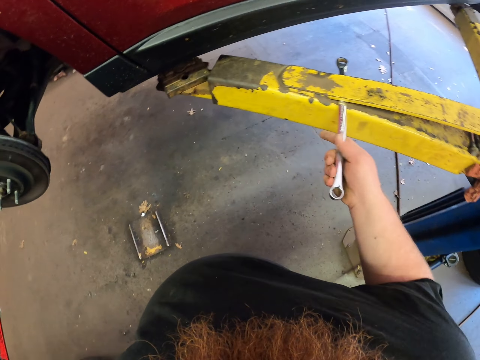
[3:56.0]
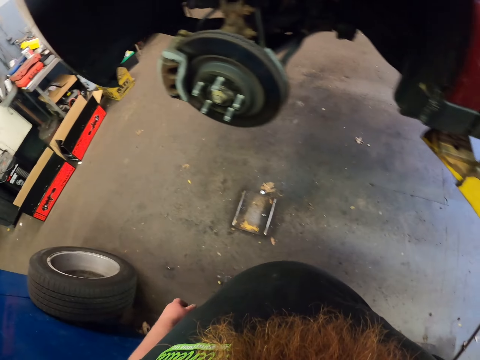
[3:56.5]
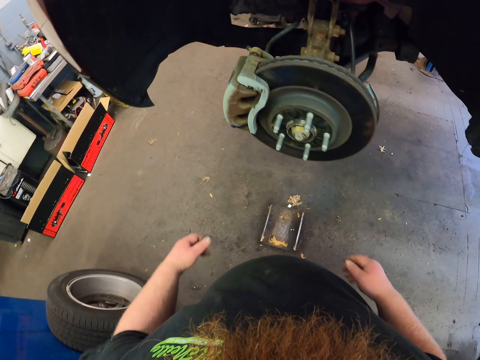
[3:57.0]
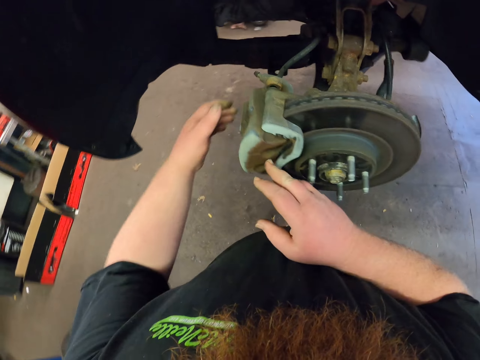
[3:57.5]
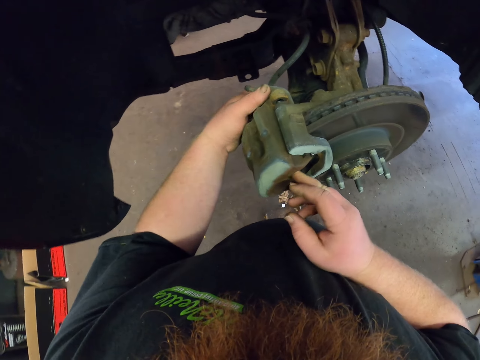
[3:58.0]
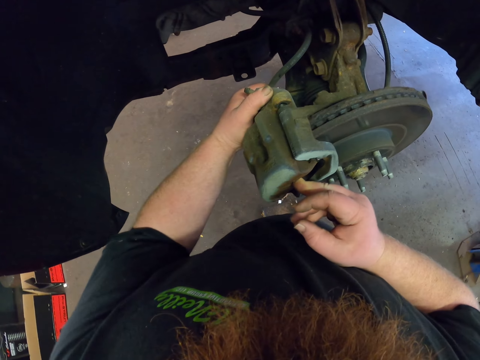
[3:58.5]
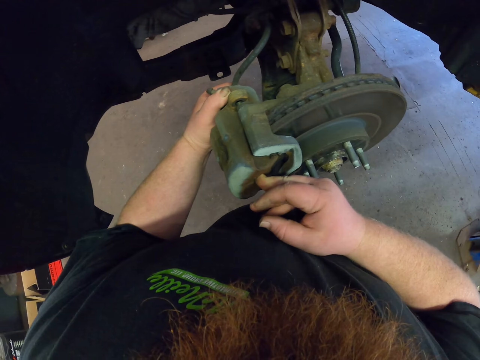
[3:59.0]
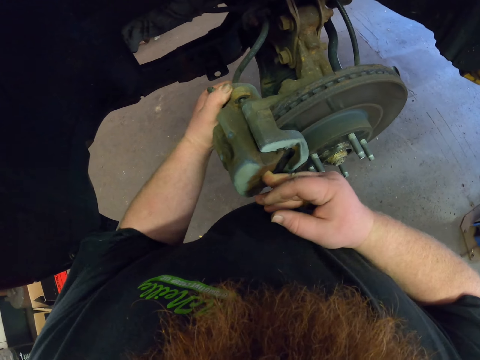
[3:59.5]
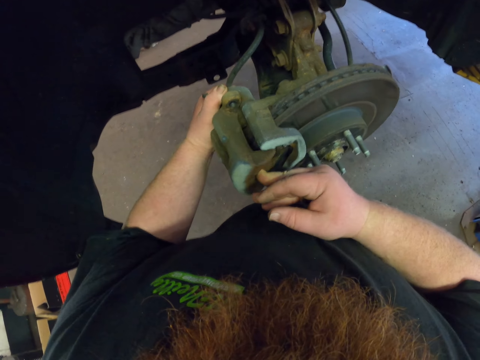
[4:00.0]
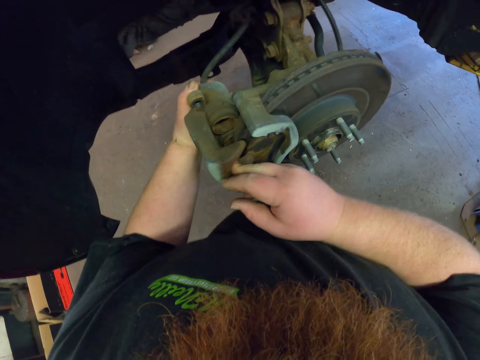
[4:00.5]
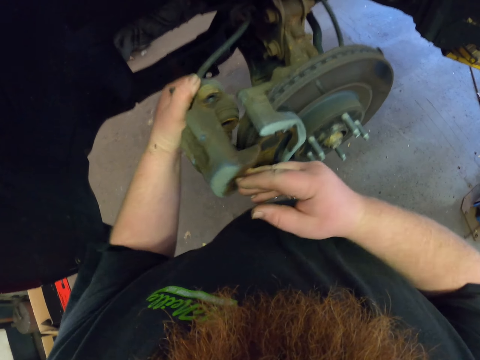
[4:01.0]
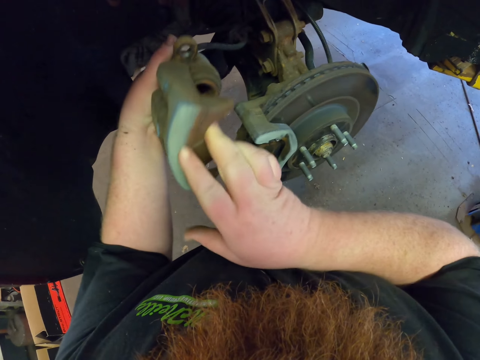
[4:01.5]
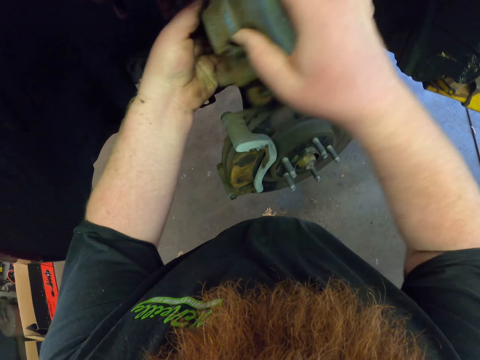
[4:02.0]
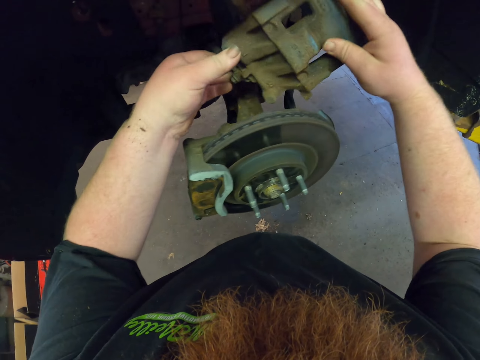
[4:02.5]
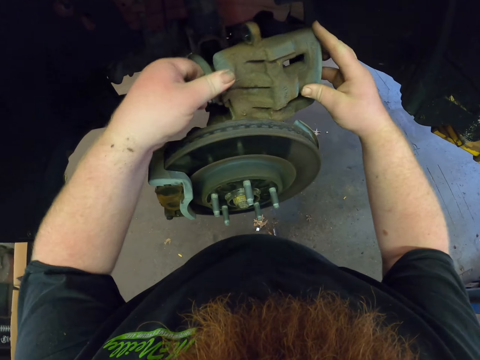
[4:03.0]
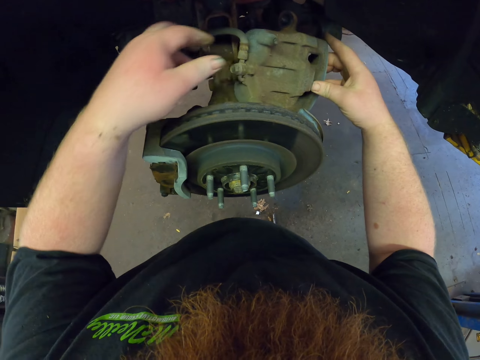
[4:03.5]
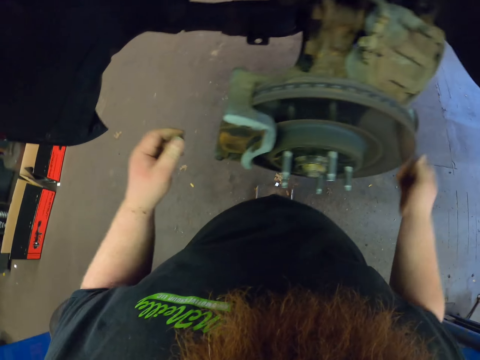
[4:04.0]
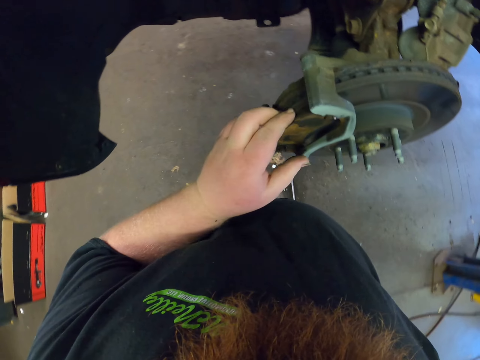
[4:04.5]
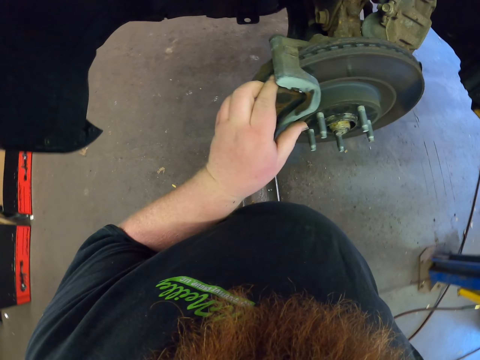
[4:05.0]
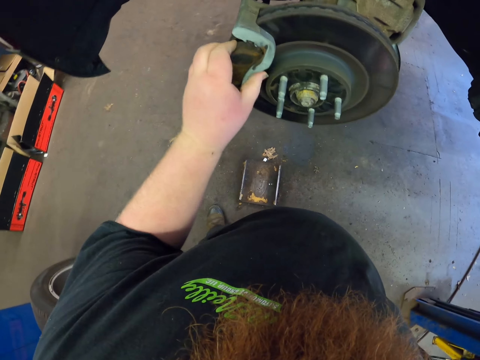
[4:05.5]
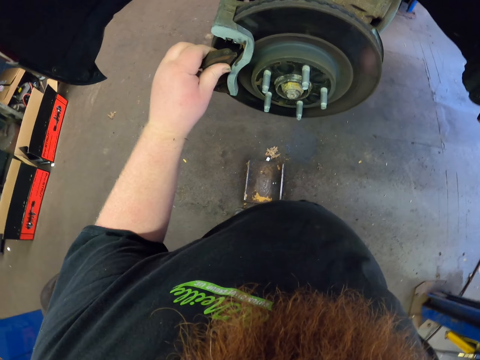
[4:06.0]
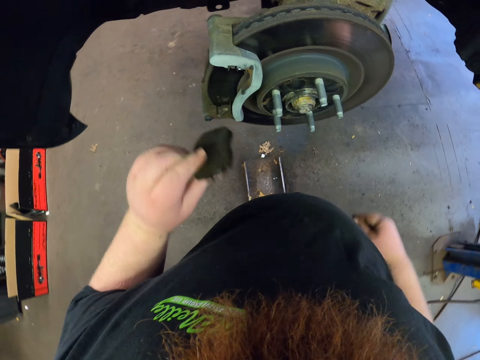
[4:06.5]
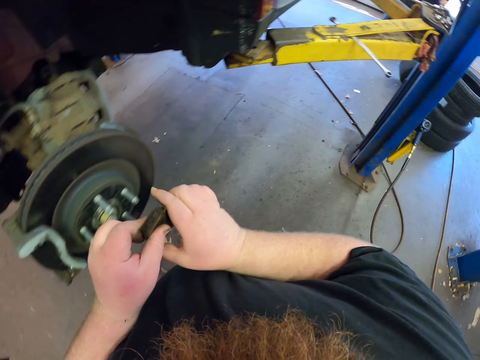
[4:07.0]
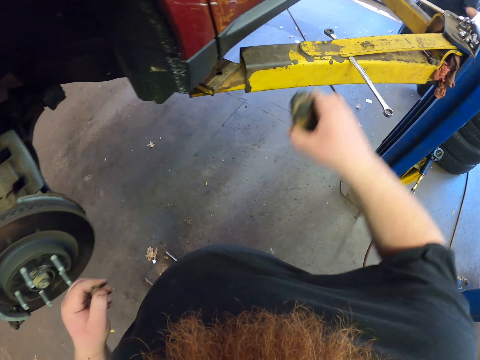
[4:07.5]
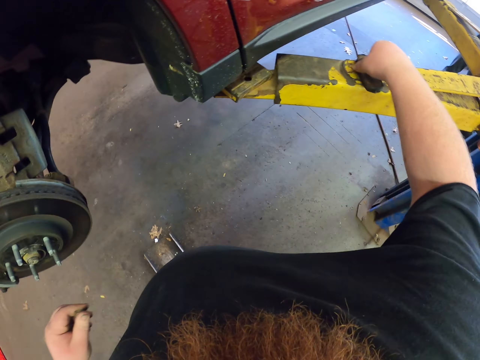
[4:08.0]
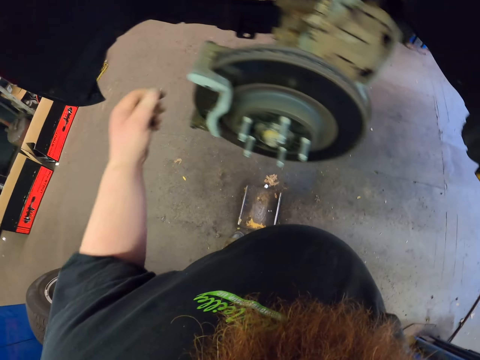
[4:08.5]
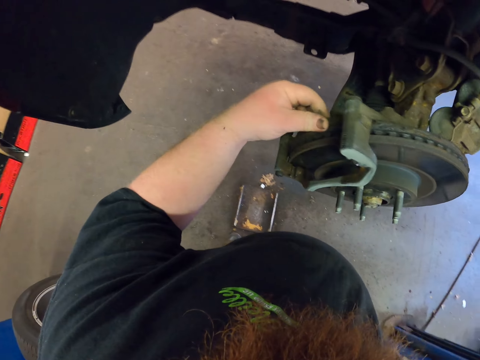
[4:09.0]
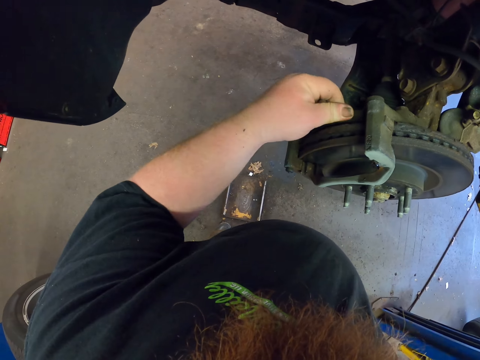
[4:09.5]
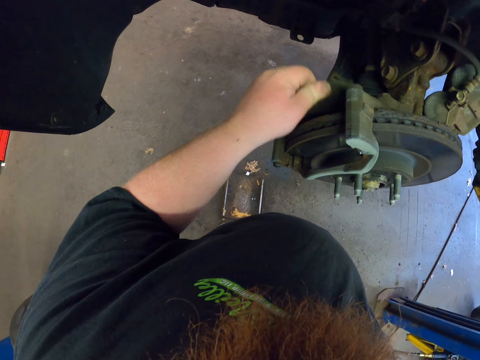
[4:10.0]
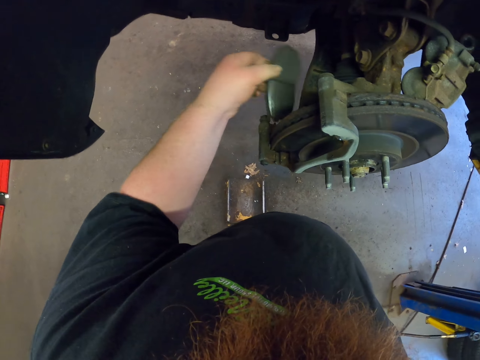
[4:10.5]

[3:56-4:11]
The camera wearer inserts a screw aside. They put the spanner on the car lift. They remove the brake caliper with both hands. They place something aside. They pull something with the left hand. They remove a brake pad. They hold something with the right hand. They put the brake pad on the car lift. They remove something.

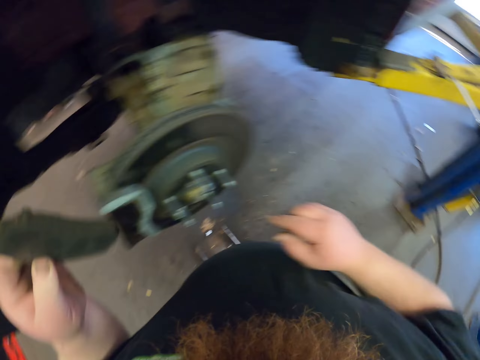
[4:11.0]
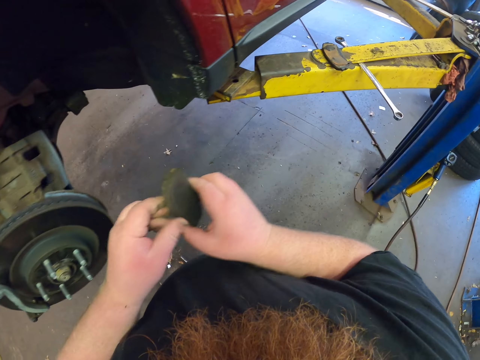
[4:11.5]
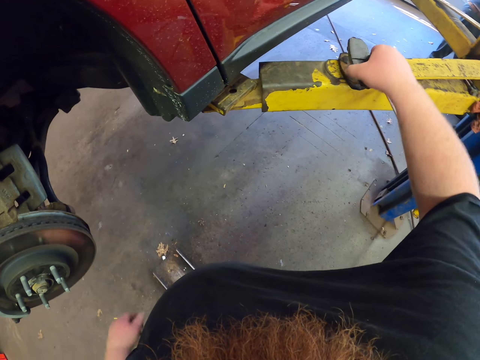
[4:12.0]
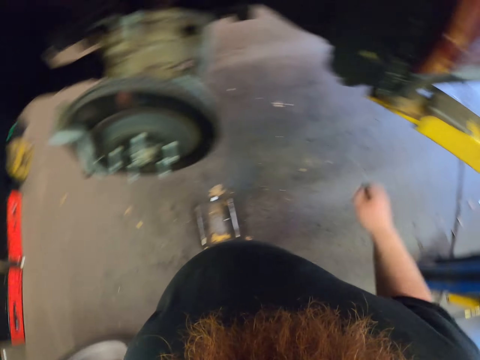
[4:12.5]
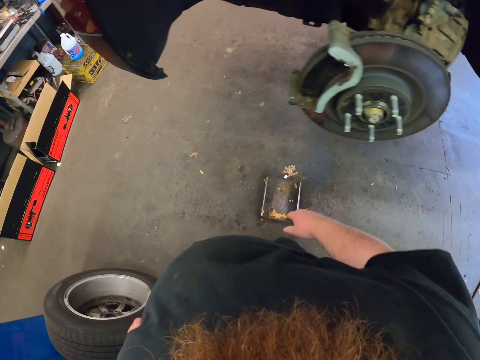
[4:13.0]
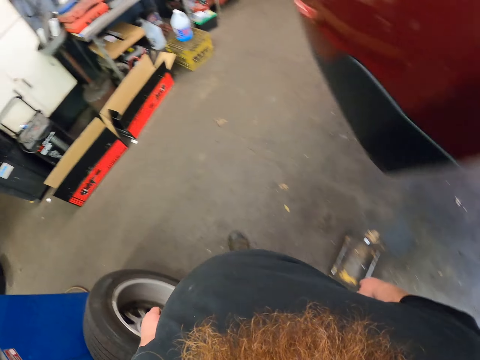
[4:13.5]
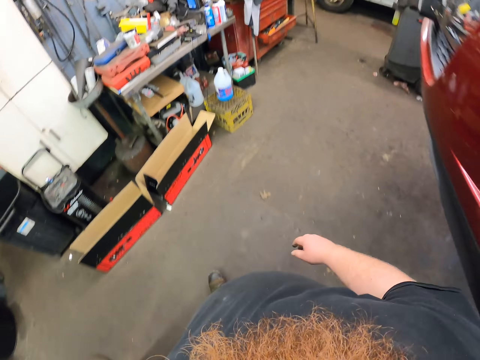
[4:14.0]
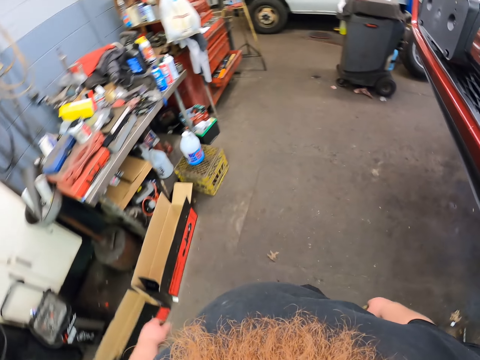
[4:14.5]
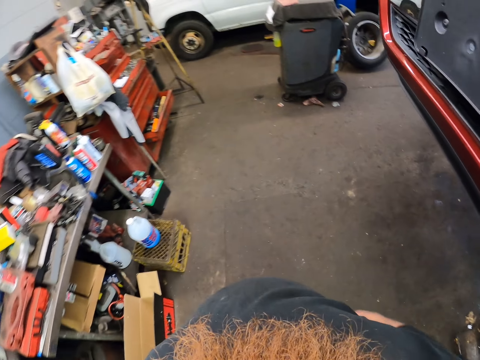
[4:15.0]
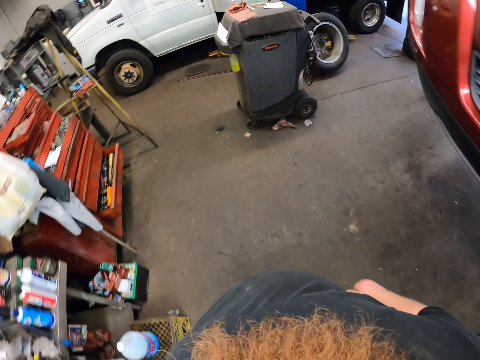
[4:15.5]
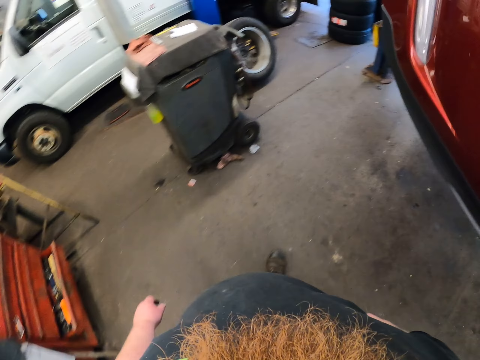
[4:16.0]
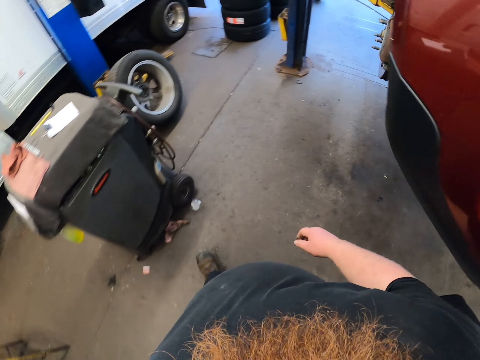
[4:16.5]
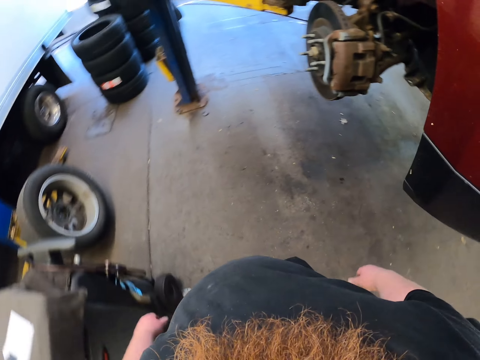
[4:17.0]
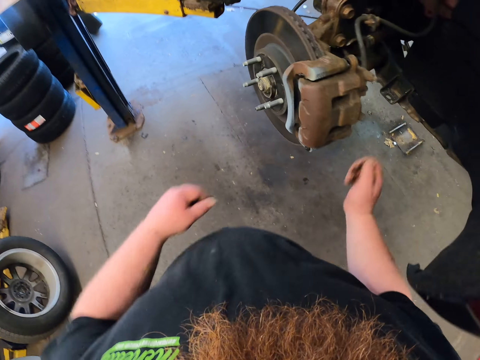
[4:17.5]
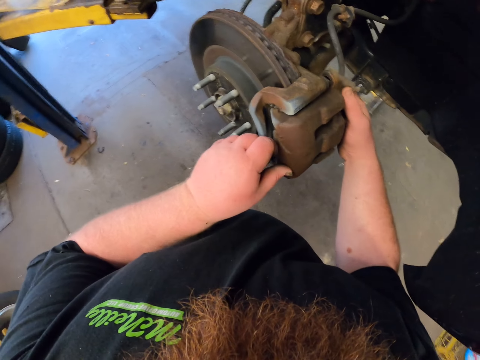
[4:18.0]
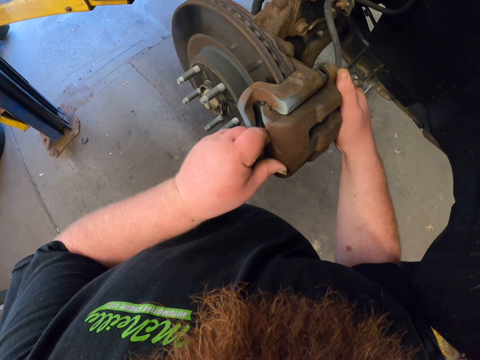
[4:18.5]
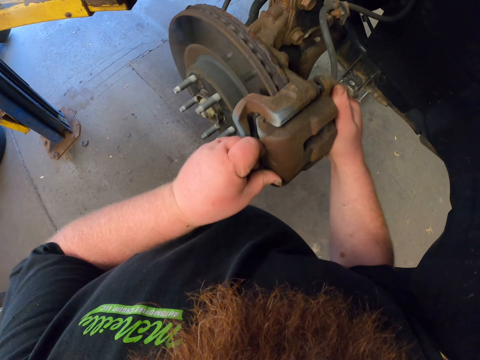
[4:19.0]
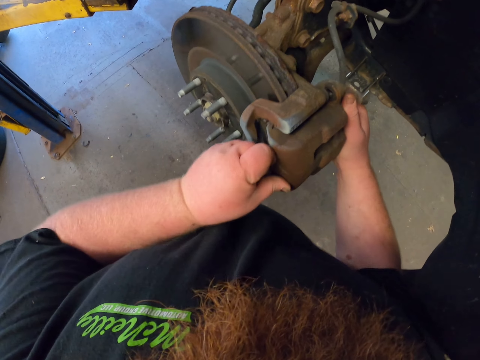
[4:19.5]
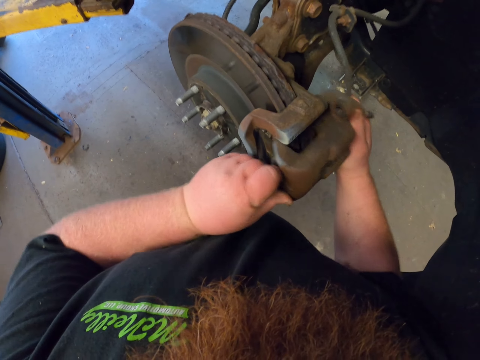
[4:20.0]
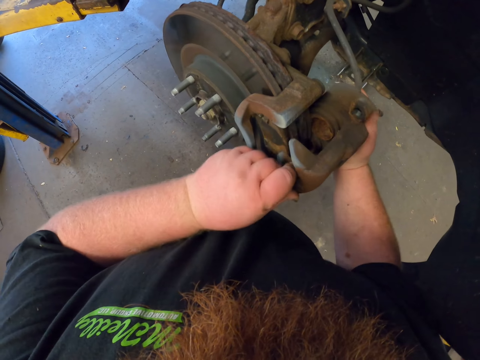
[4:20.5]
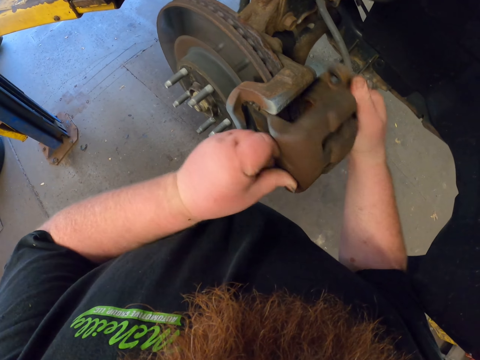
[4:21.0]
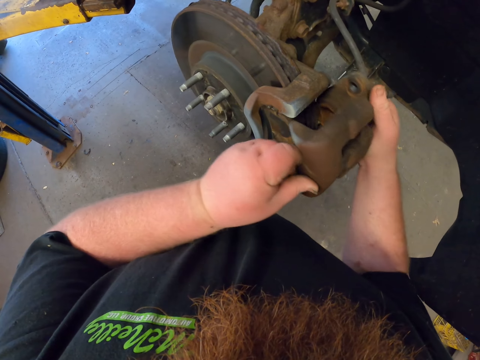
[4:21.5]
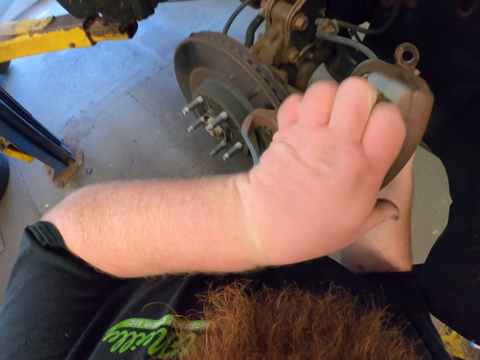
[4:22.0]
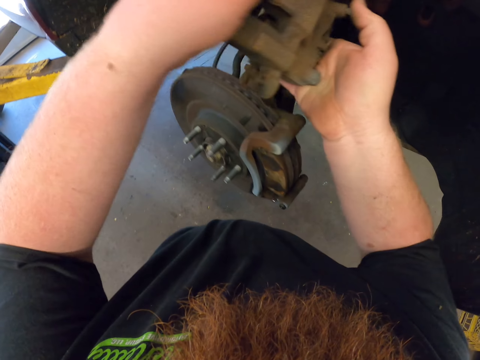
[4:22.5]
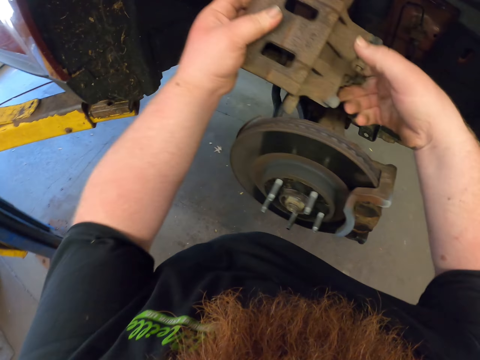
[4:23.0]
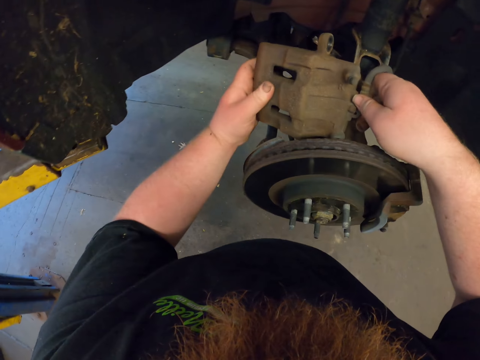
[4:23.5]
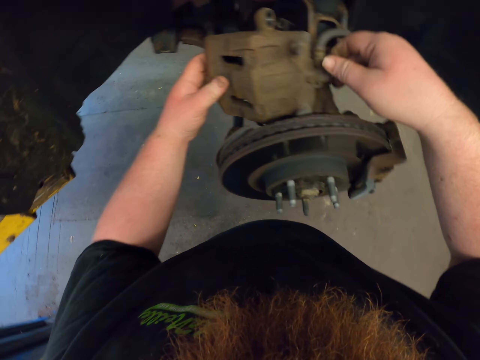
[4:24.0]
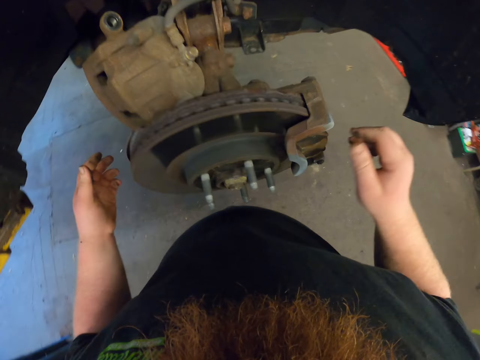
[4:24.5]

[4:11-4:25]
The camera wearer removes a brake pad. They touch something with the right hand. They put the brake pad on the car lift. They walk around. They remove a brake caliper with both hands. They place something aside.
